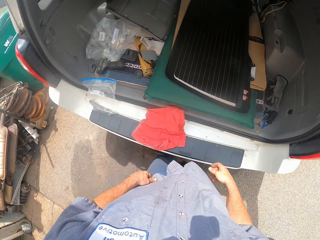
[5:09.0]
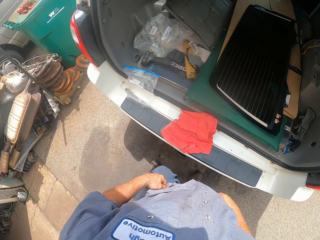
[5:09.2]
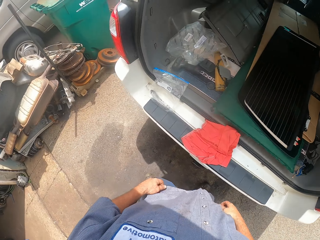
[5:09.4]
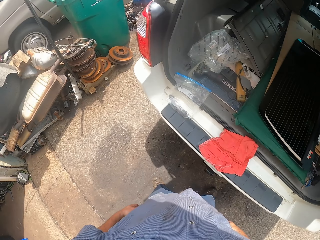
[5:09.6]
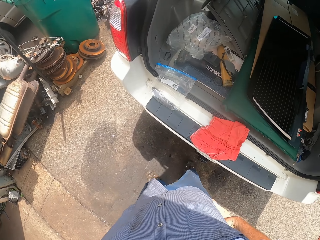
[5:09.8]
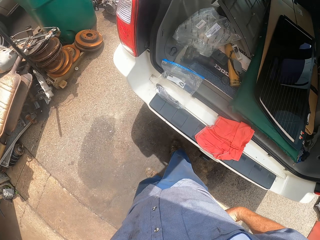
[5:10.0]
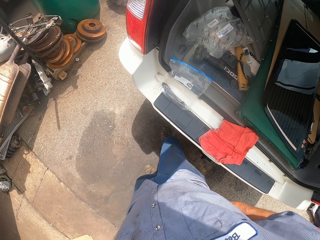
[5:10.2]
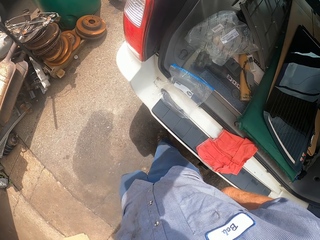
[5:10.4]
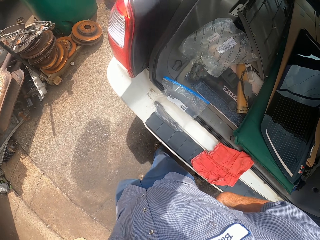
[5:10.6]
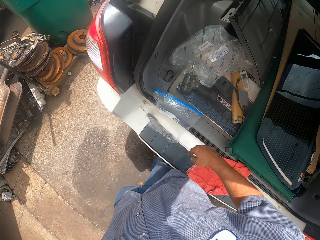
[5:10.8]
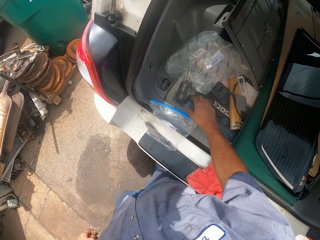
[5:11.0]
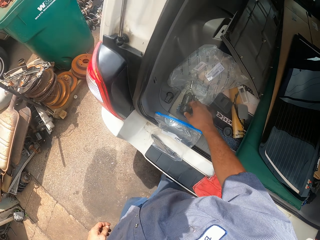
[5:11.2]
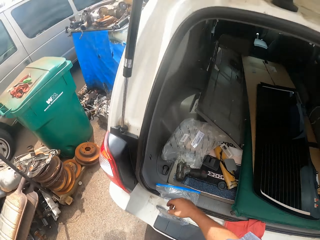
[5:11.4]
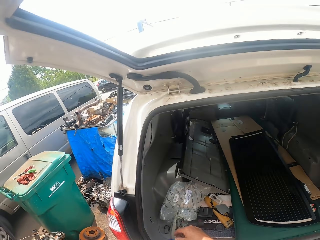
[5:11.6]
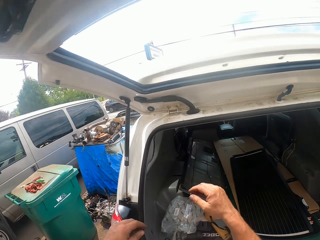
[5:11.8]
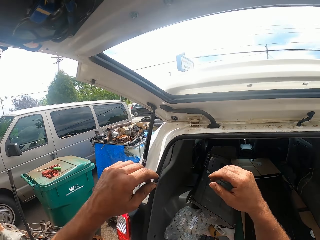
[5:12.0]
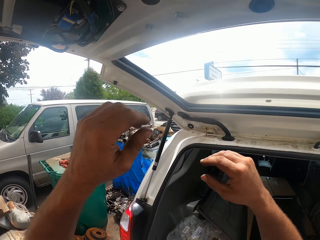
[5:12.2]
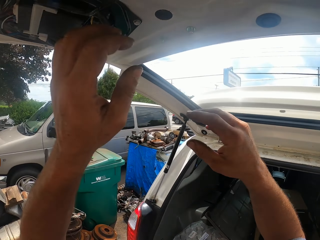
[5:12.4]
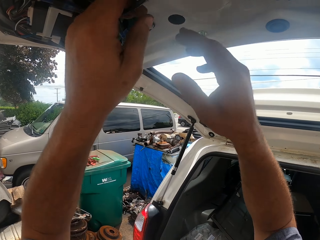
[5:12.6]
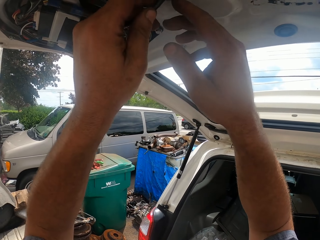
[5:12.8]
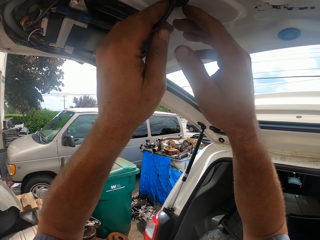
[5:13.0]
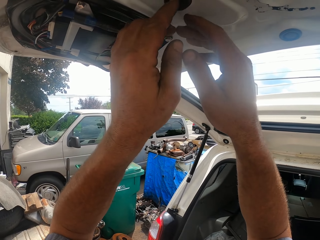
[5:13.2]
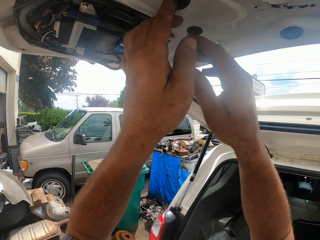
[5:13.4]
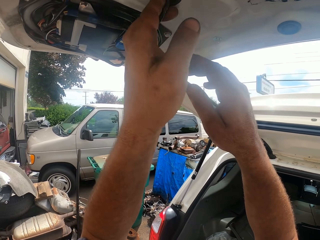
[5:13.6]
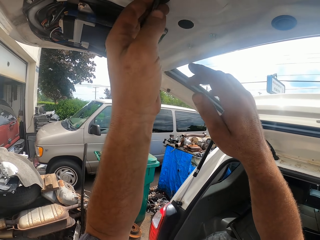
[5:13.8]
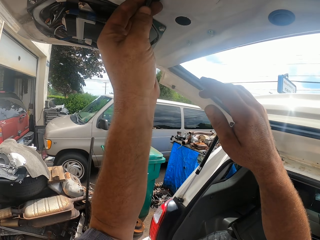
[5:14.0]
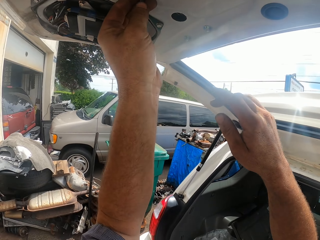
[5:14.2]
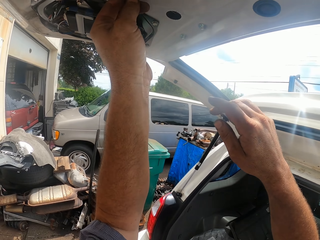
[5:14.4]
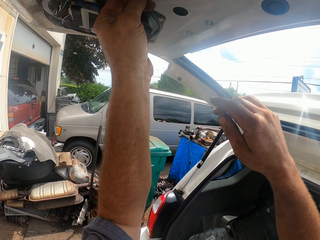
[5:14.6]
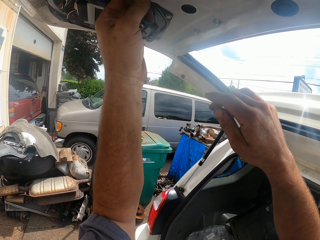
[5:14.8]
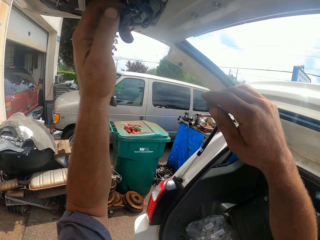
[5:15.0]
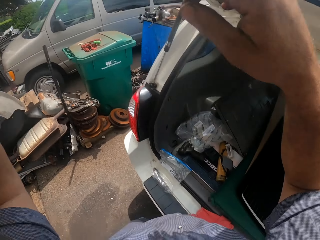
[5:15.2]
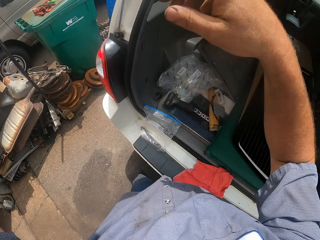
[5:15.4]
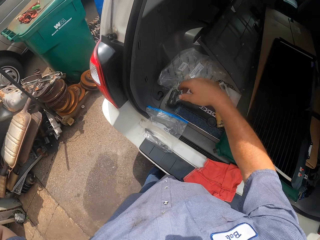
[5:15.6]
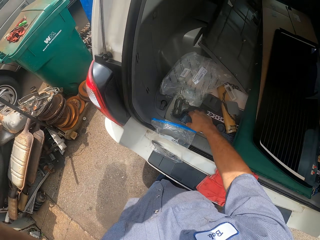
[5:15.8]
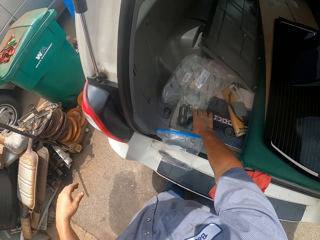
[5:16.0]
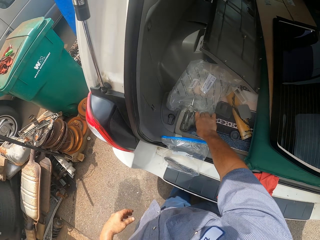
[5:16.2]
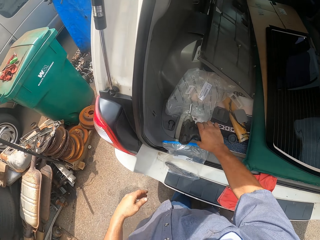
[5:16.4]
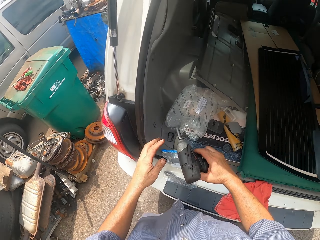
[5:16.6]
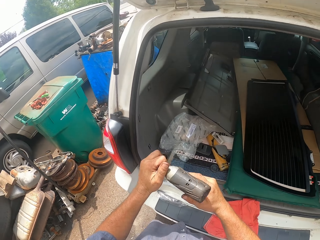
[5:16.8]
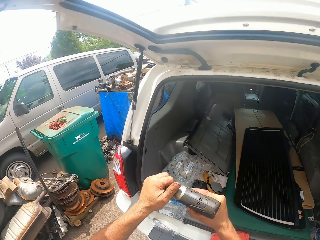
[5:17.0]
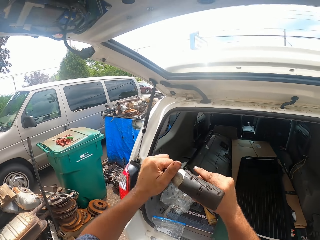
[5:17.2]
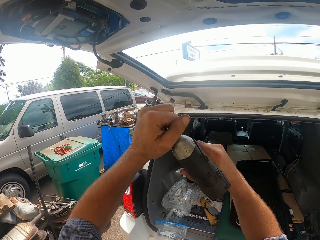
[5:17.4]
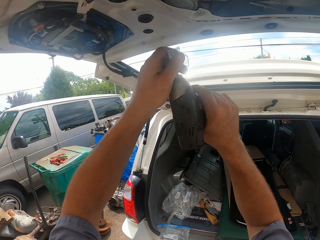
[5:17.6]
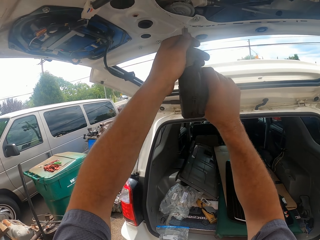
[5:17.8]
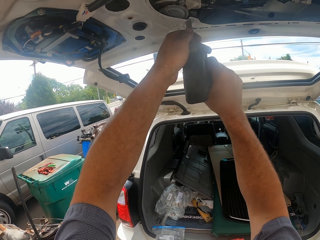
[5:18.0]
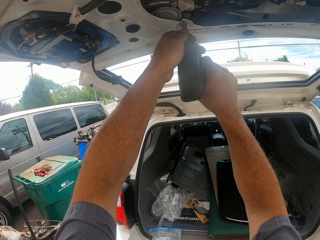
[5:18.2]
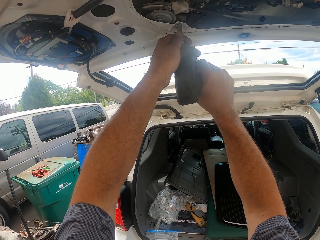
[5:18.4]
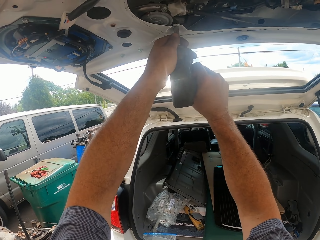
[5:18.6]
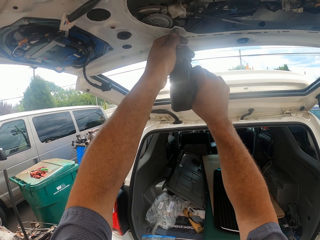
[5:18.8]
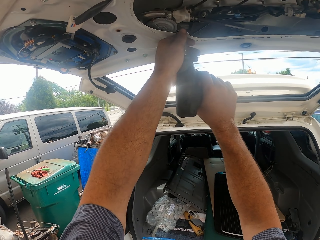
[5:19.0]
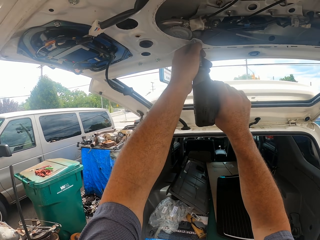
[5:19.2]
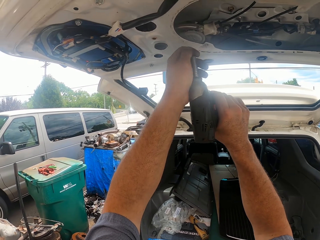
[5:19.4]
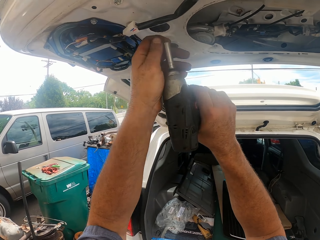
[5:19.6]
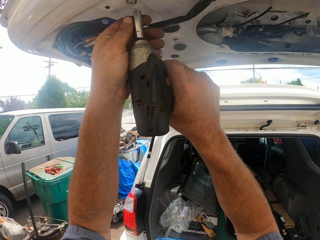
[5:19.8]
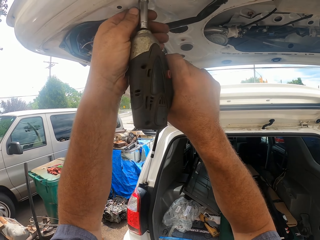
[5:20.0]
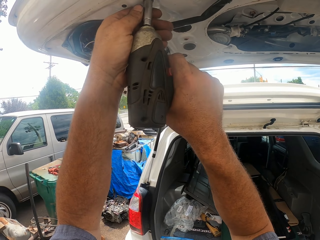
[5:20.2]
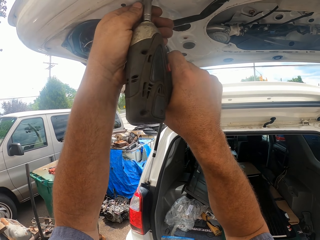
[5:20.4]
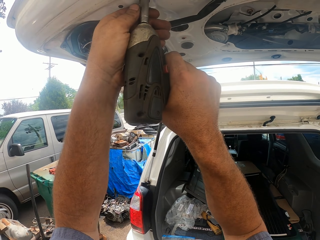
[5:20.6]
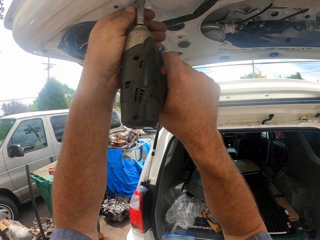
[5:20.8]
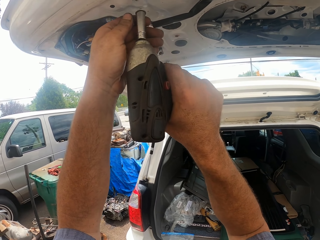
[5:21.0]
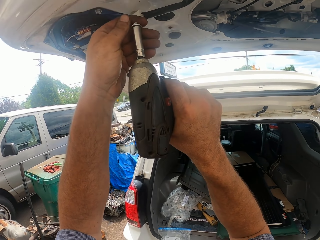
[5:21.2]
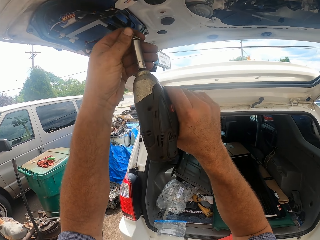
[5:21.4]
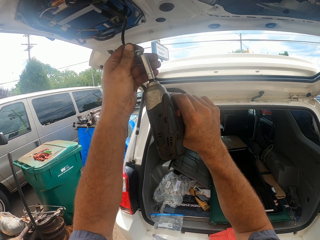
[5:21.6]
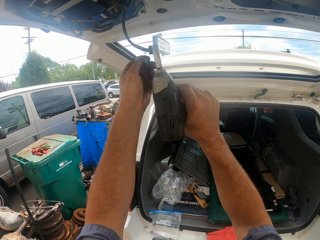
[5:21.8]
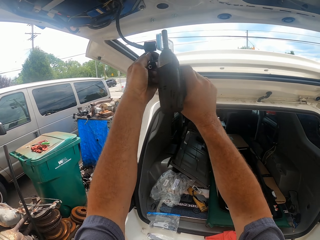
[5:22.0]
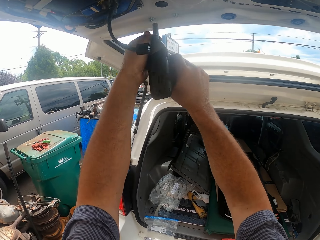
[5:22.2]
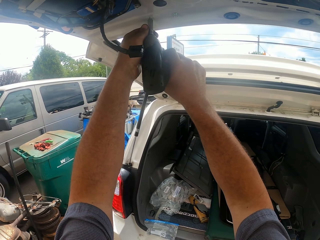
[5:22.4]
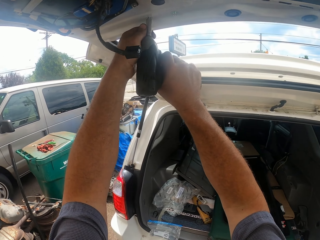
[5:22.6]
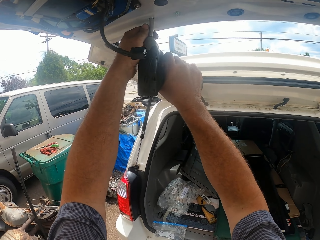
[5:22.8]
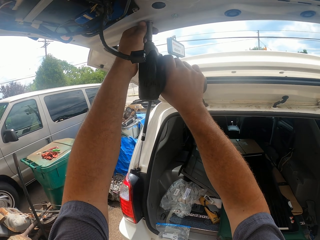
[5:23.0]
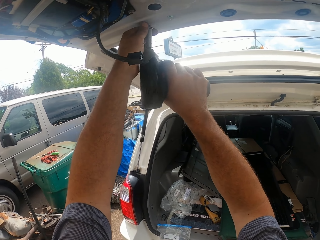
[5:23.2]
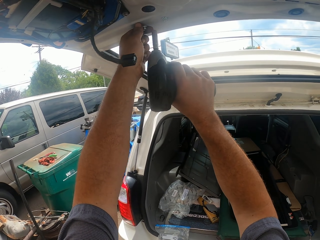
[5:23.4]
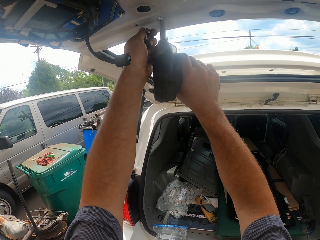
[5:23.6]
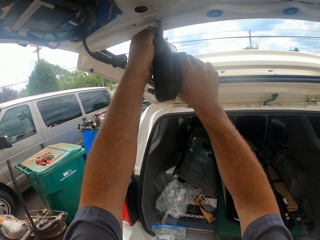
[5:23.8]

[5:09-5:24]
The camera wearer moves back. They put the glass in the trunk. They adjust the car trunk lid. They take the drill. They remove a bolt. They drill in the screw. They remove the bolt. They remove the bolt again. They grab the bolt.

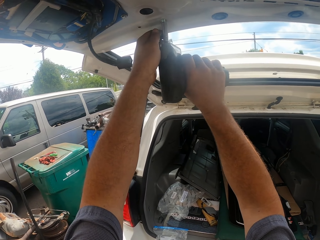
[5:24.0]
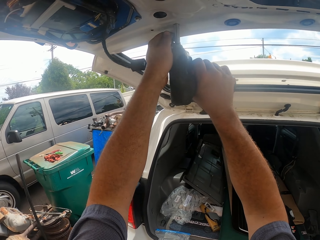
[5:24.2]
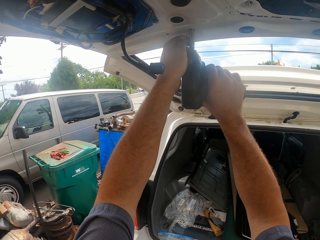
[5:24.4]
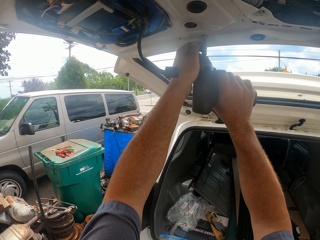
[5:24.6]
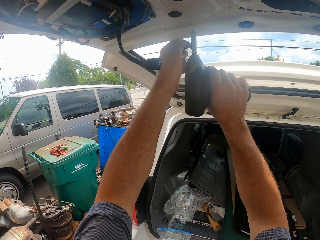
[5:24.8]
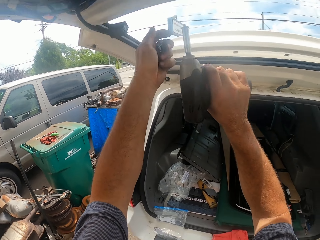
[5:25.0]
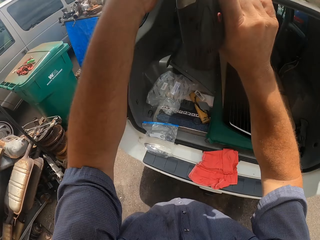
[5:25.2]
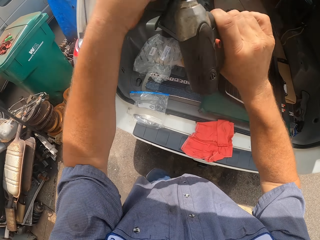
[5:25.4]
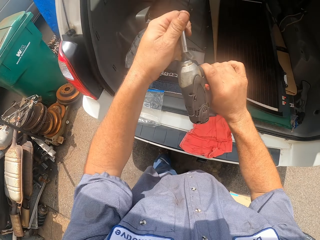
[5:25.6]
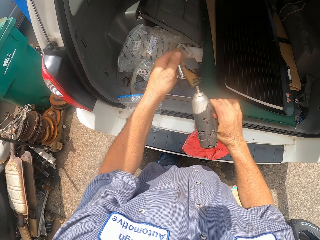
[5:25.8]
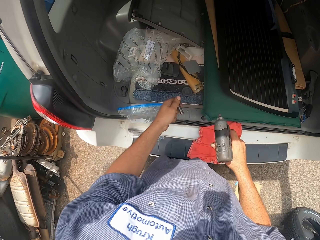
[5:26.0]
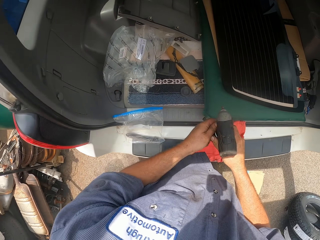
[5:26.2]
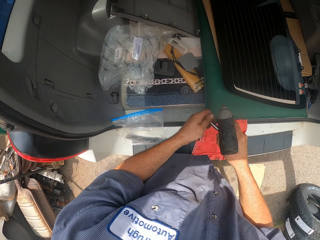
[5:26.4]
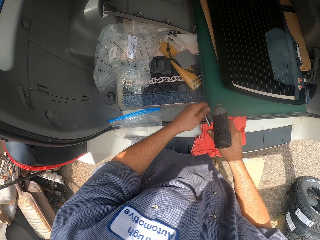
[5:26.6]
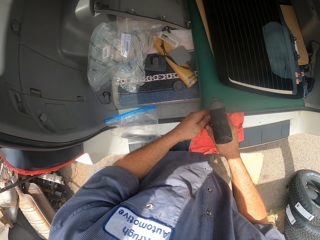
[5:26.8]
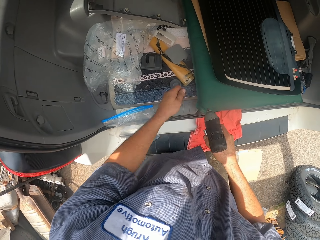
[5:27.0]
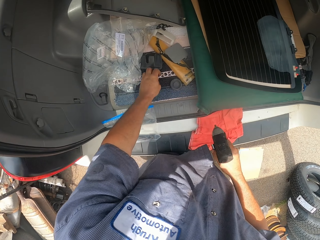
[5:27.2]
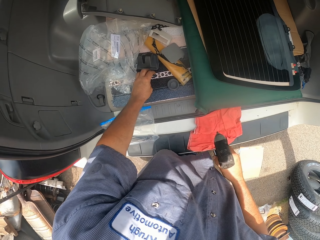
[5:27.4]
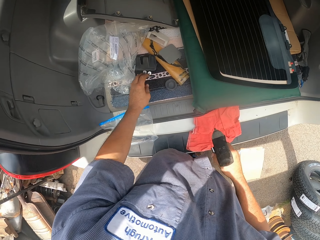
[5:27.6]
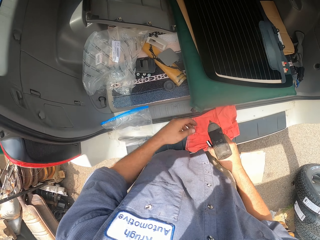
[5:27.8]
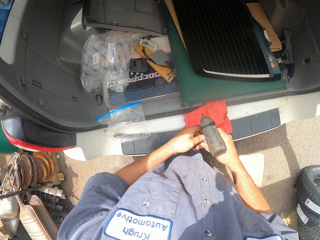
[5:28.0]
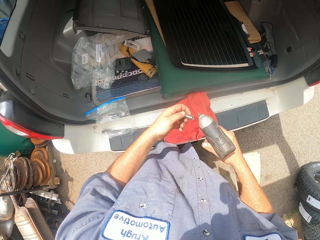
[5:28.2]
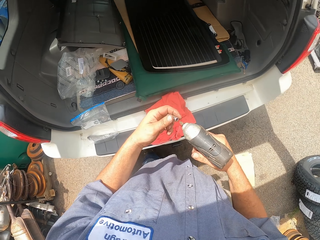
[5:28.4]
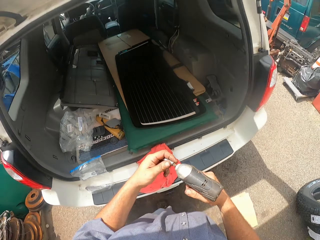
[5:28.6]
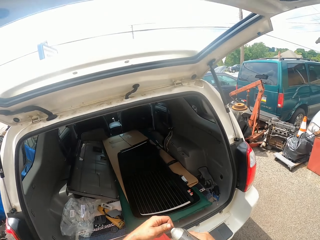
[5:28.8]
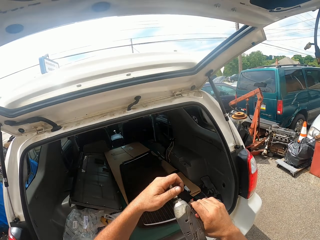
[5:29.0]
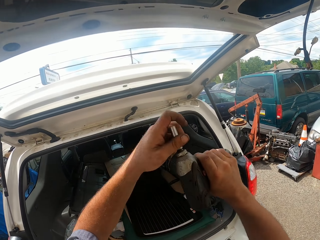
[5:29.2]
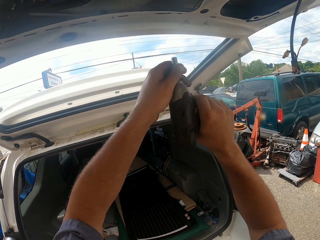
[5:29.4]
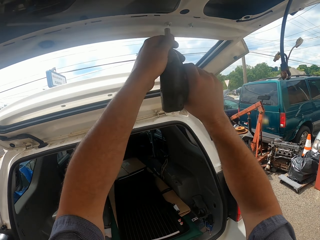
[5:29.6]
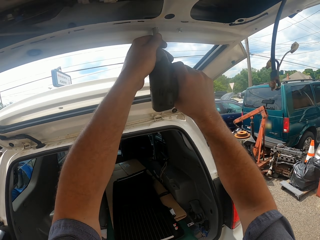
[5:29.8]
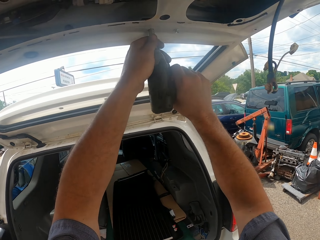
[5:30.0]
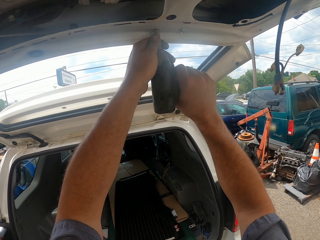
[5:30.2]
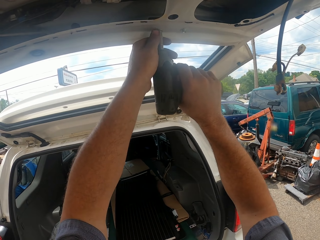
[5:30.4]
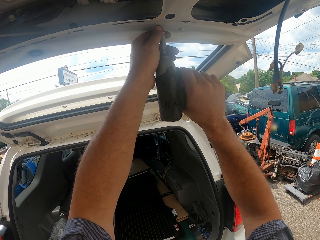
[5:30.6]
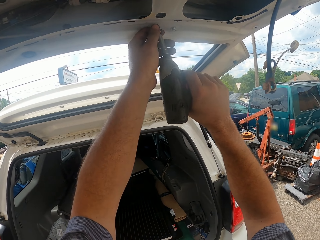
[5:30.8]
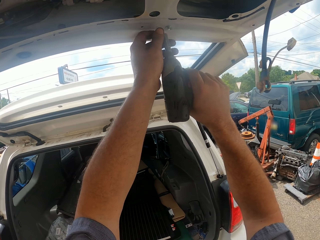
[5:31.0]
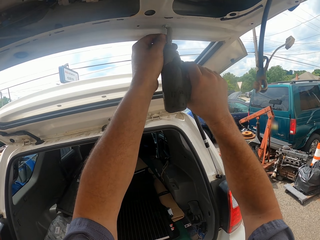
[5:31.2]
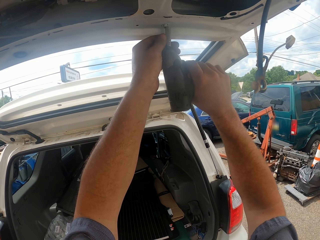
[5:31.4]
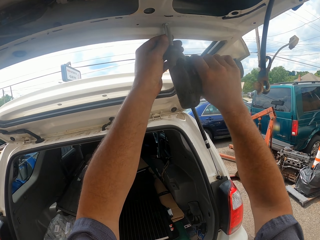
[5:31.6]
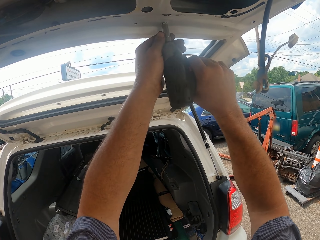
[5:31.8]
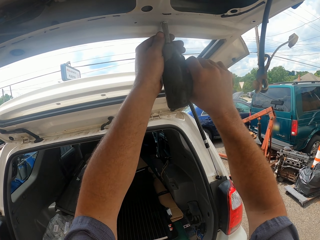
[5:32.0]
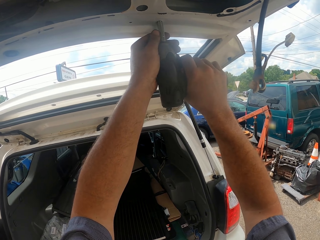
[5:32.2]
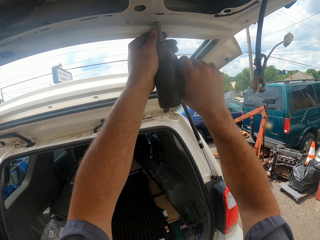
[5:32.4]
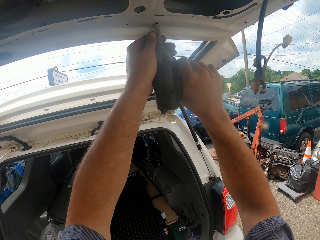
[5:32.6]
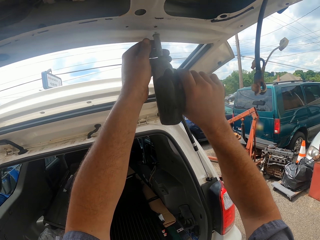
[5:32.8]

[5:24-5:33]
The camera wearer removes the bolt and grabs the bolt. They adjust the drill and lower the arm. They return the drill head. They remove the bolt, grab the bolt, and remove the bolt.
